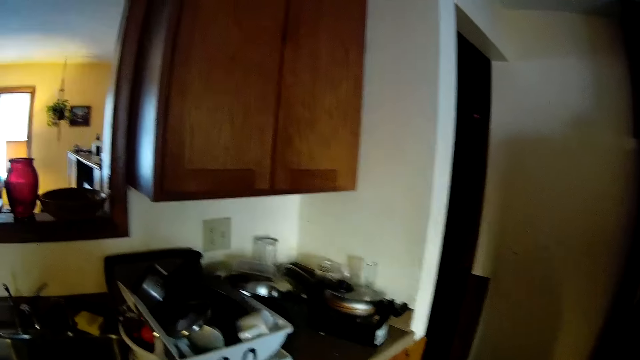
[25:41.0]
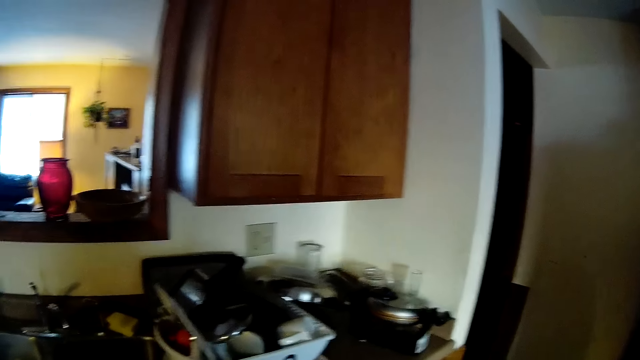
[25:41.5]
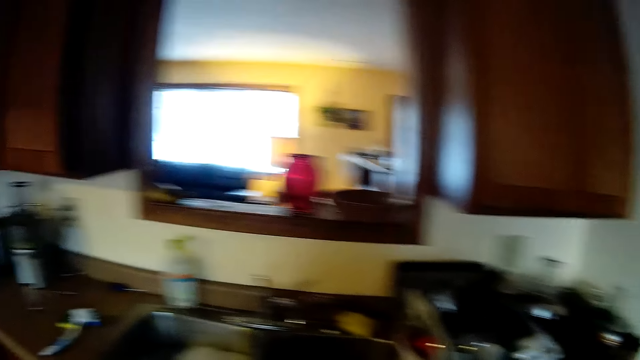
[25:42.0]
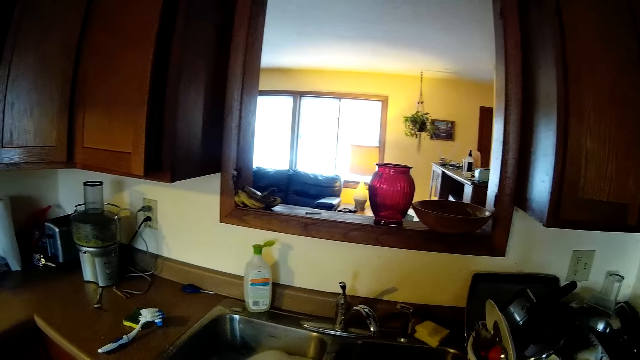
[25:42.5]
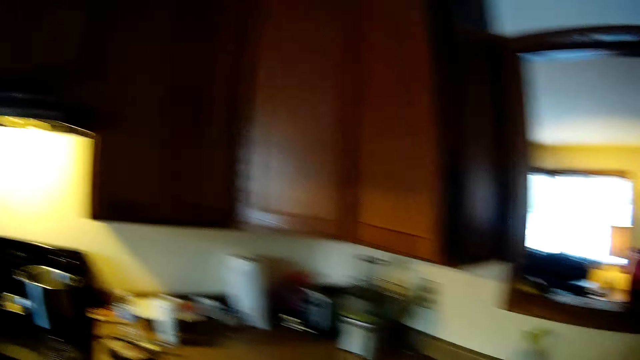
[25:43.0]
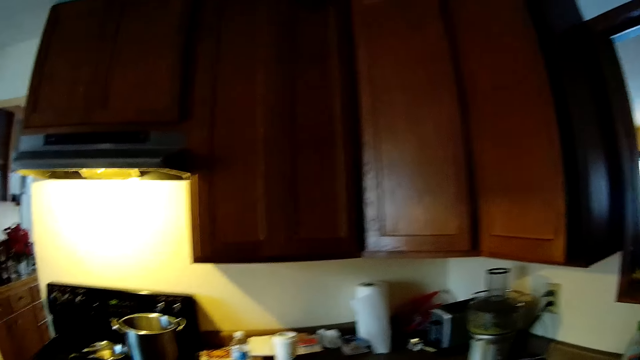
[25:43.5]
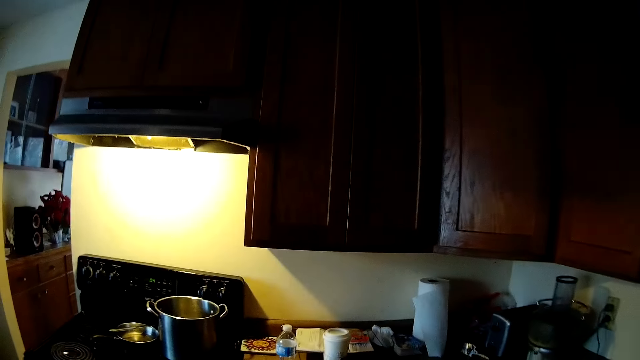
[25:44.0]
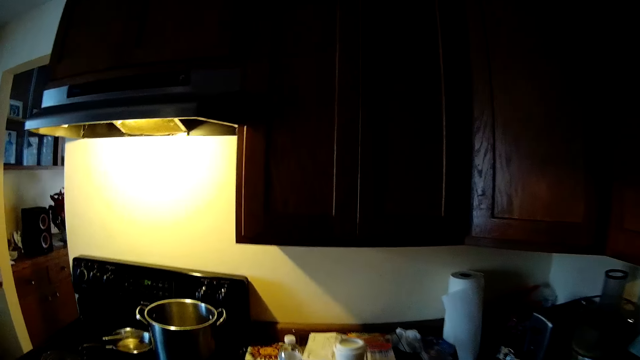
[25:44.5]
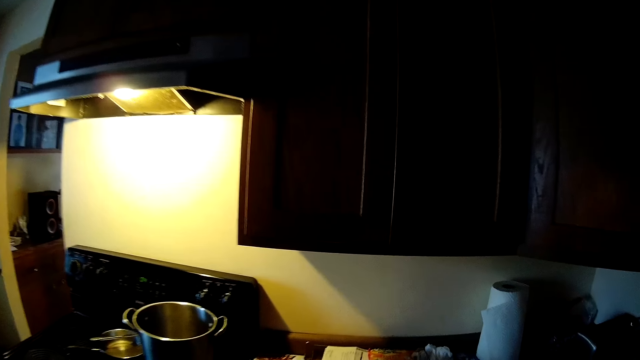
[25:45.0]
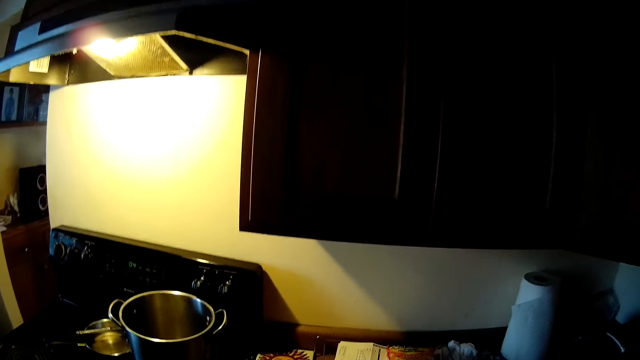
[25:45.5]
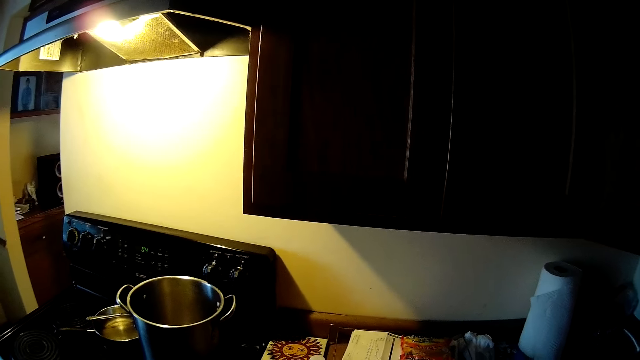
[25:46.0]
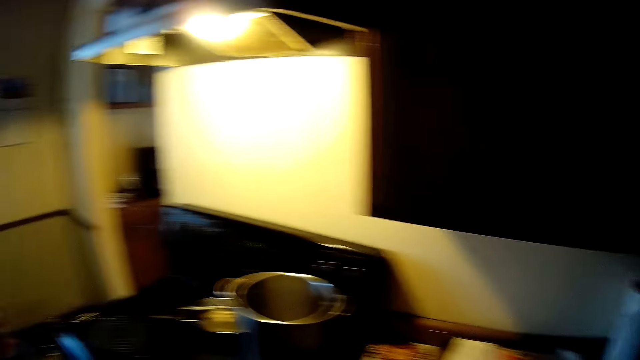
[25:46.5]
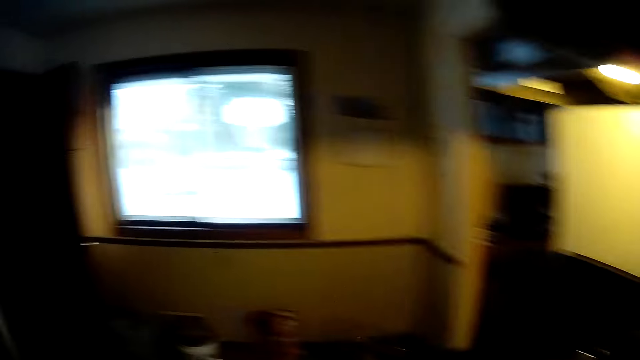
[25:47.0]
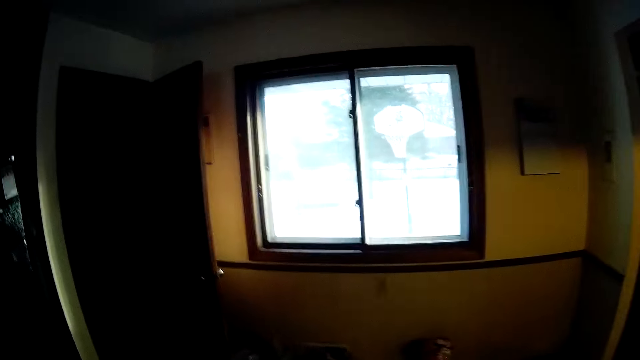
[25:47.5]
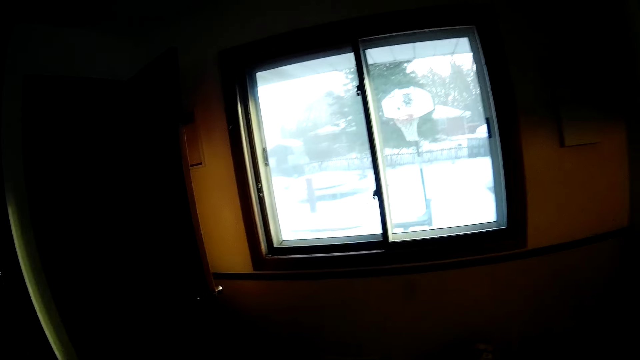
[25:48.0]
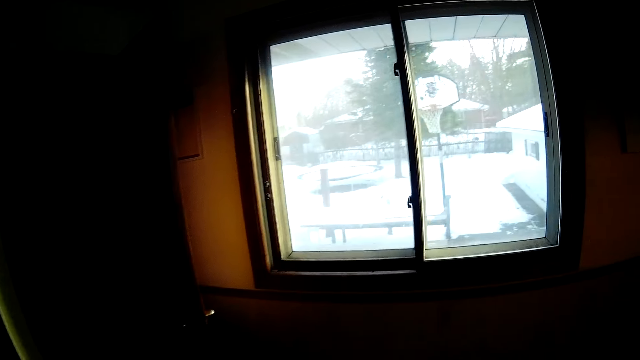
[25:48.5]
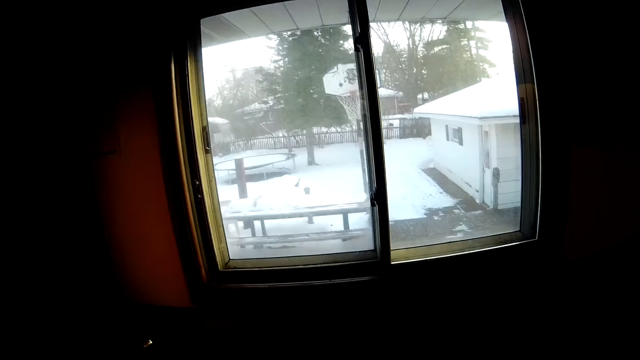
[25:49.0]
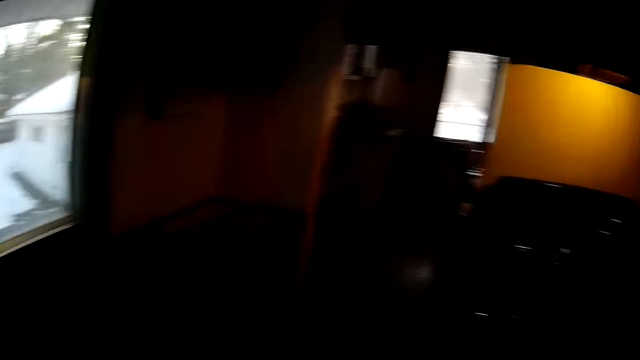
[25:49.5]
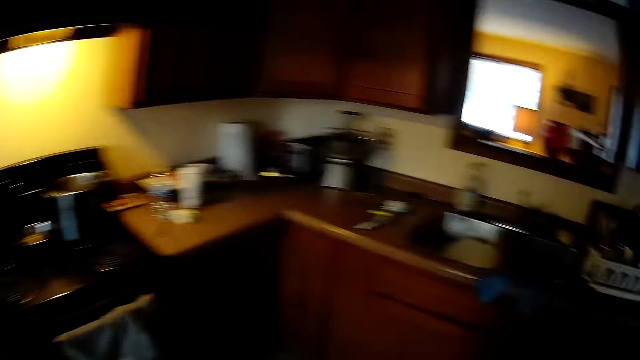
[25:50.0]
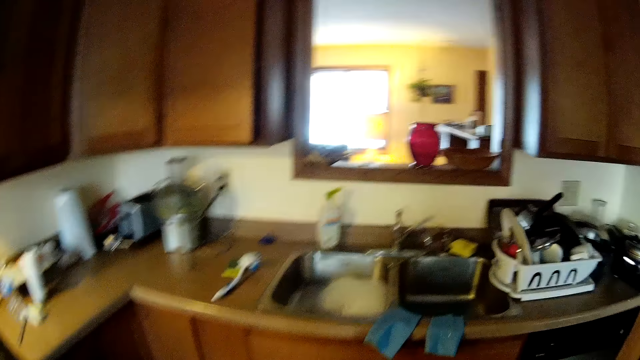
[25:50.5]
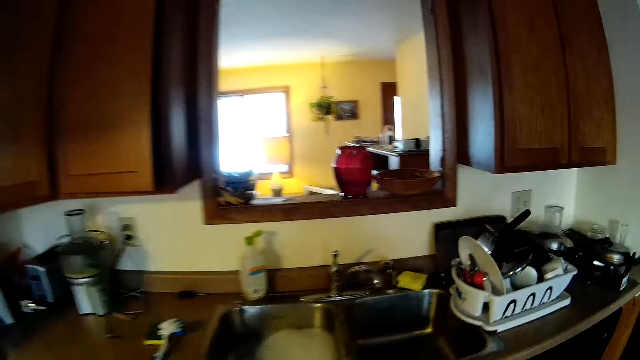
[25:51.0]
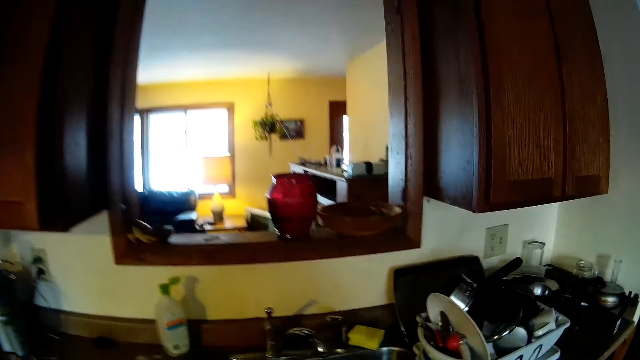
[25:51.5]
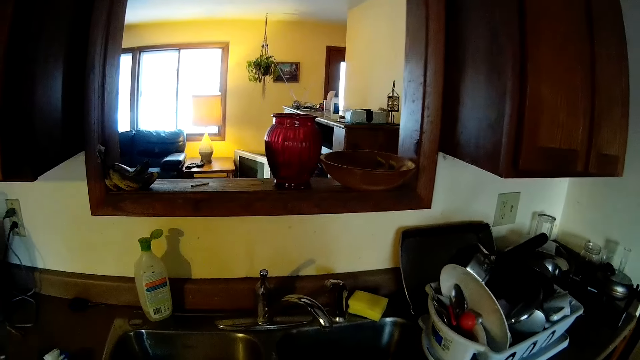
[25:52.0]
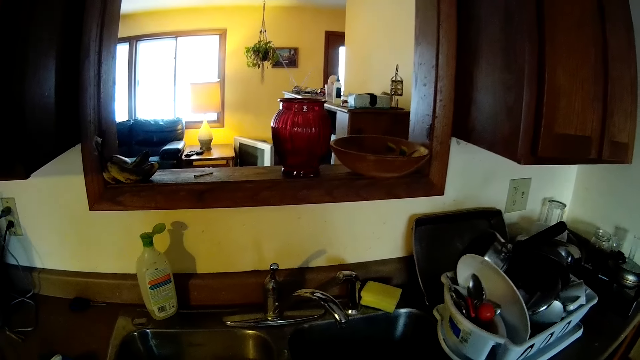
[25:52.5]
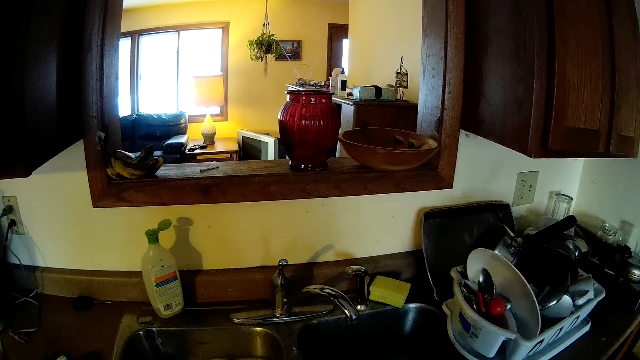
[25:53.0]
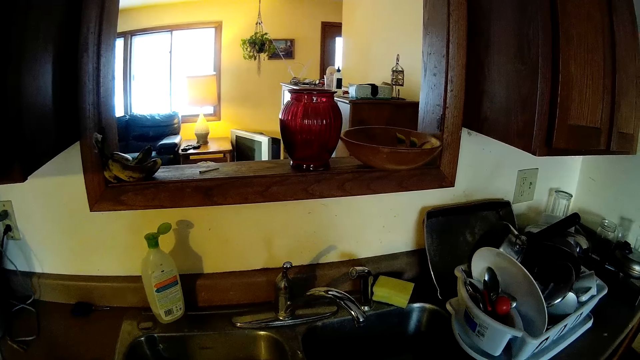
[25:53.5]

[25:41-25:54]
The camera wearer walks around the kitchen. They walk towards the cooker. They walk towards the window. They walk towards the sink.

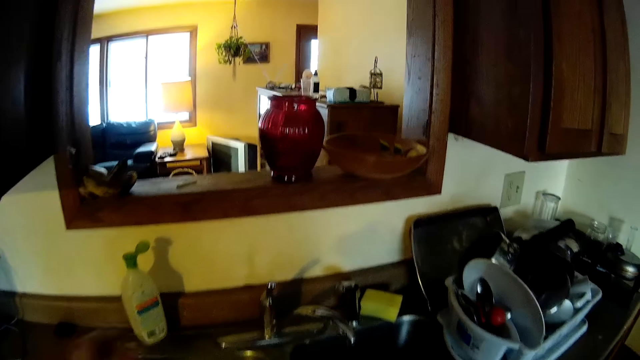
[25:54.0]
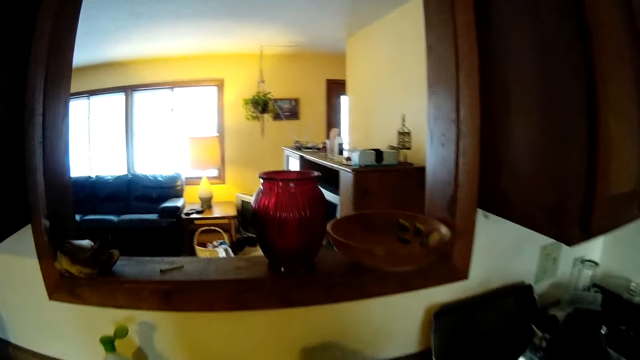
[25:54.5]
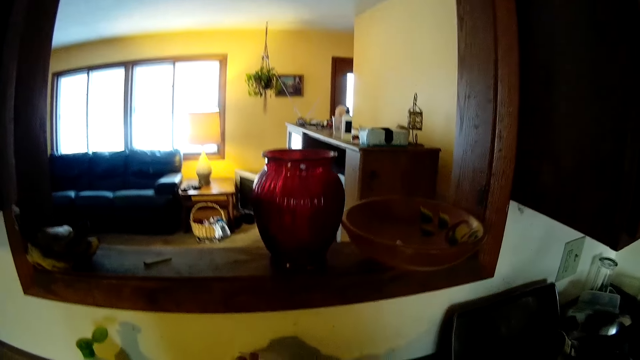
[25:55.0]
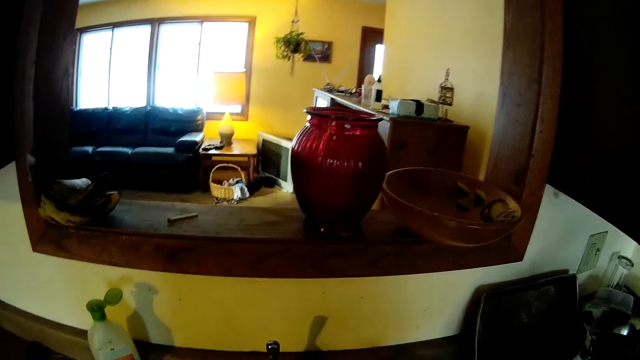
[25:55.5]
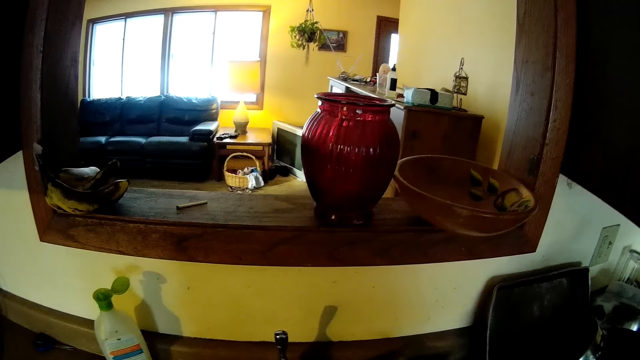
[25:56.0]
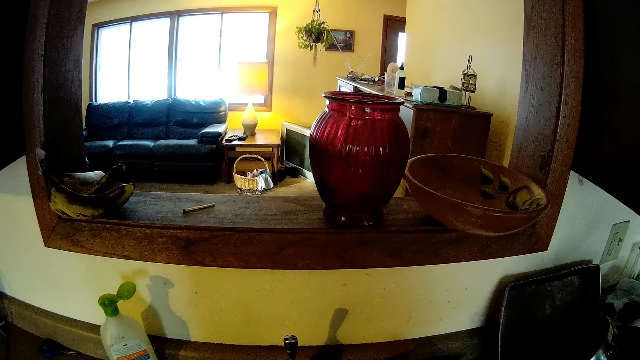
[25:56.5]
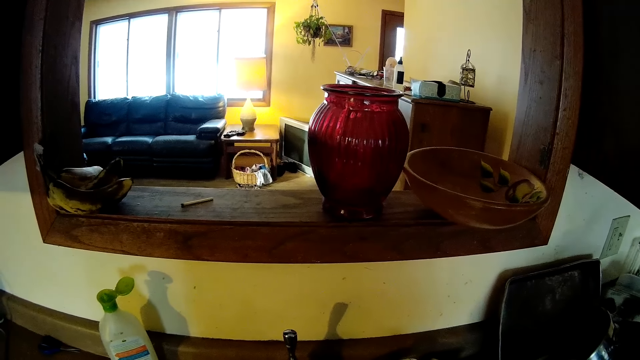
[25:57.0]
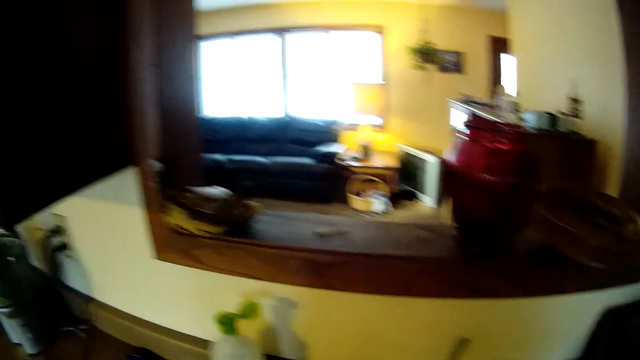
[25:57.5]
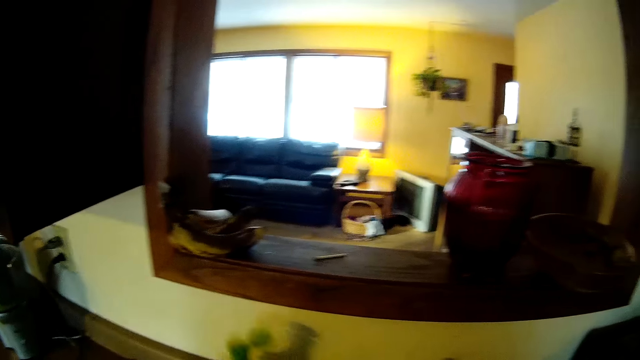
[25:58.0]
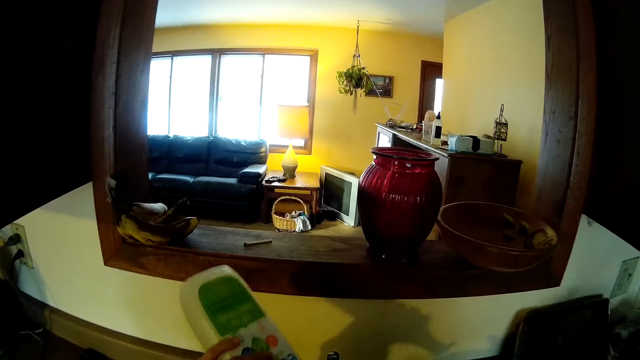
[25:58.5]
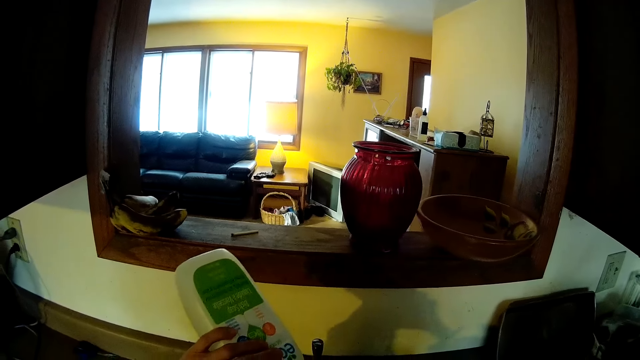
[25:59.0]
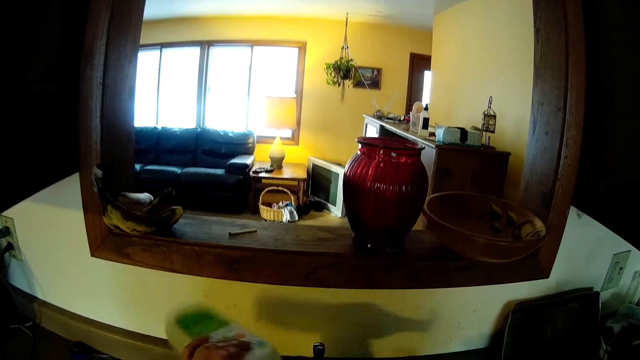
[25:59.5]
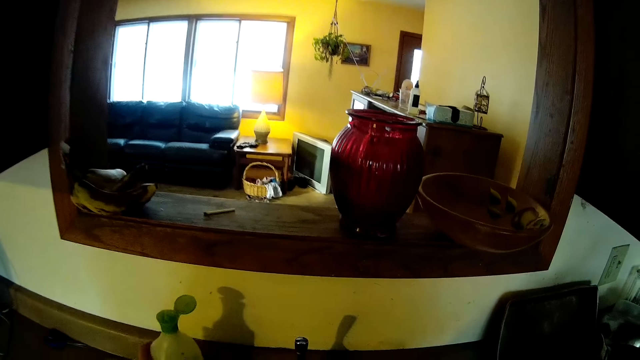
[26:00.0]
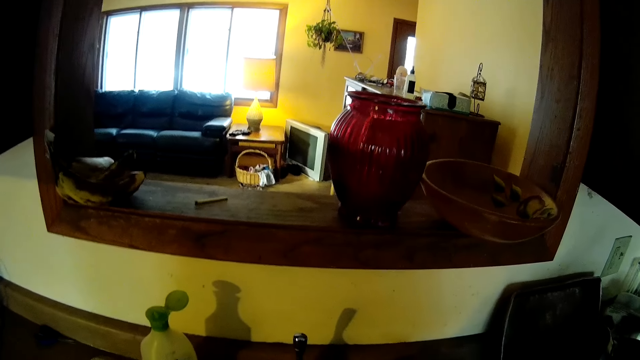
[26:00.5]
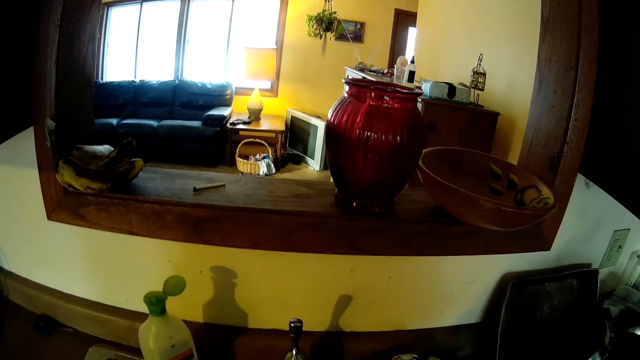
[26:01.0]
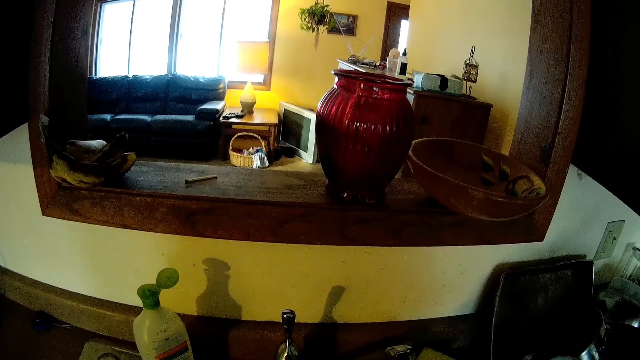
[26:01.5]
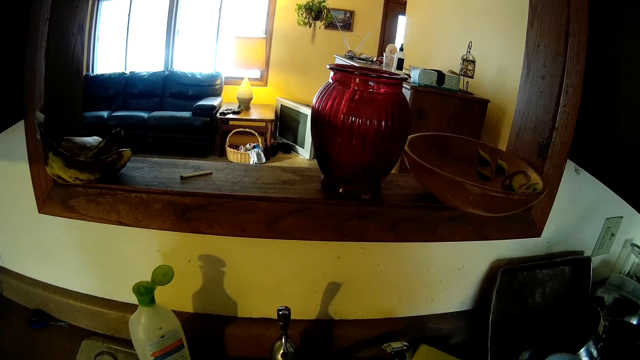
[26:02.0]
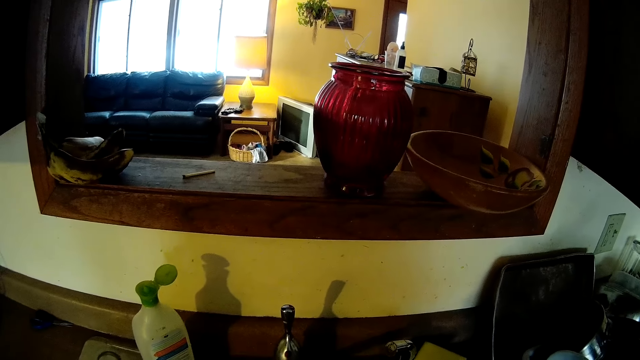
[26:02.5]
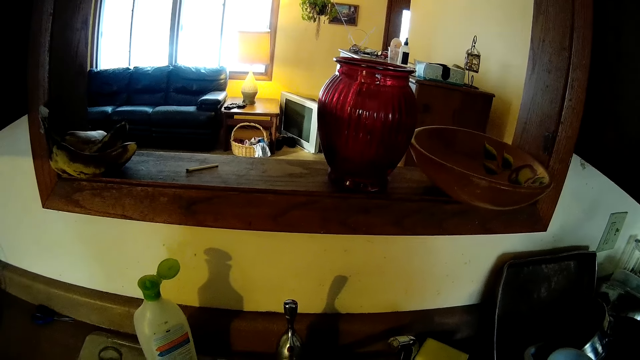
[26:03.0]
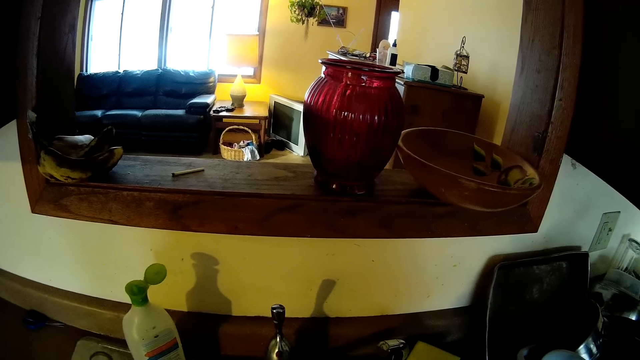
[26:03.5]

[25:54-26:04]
The camera wearer turns on the tap with her left hand. She grabs a dish soap from the counter with her left hand. She pours the dish soap into the sink with her left hand. She places the dish soap on the counter with her left hand.
